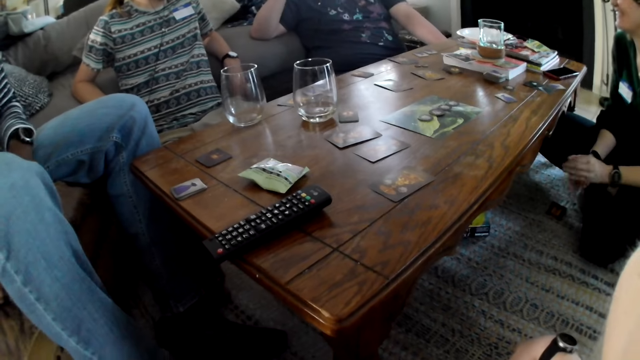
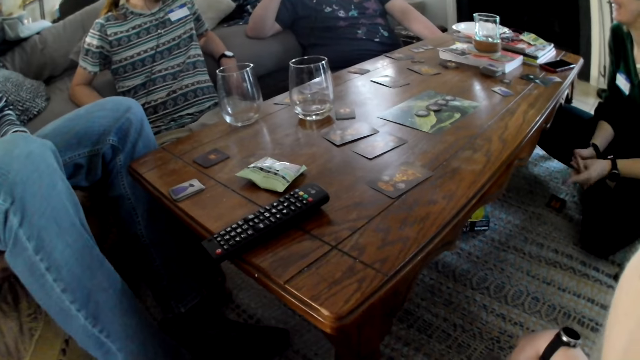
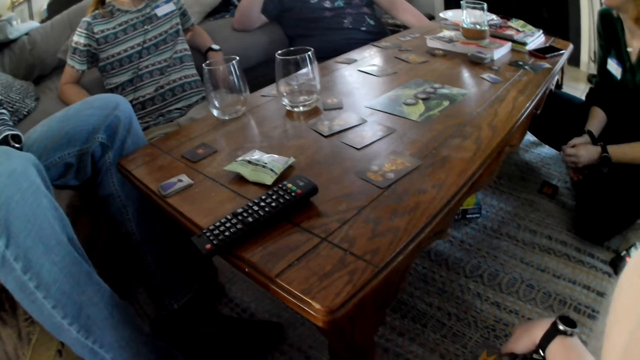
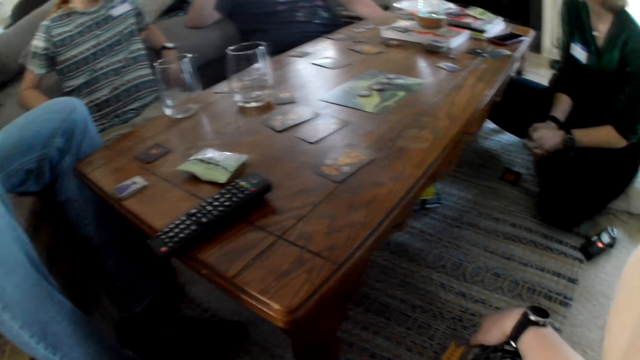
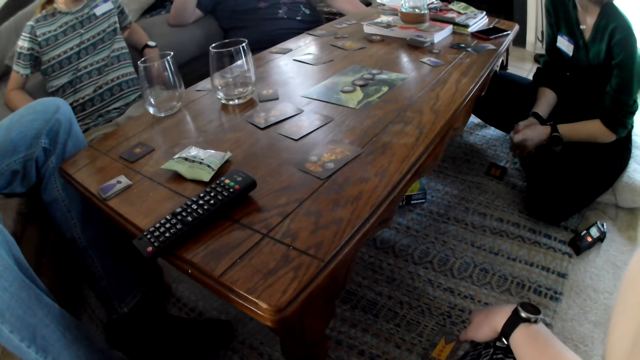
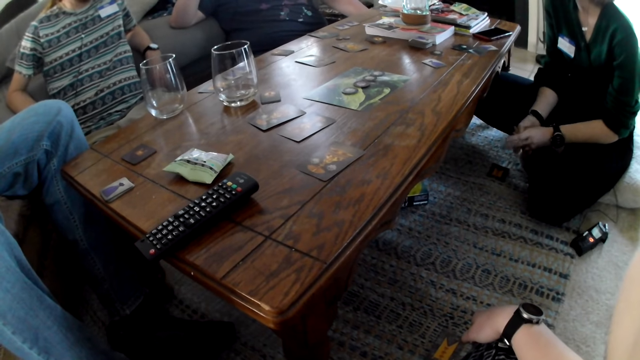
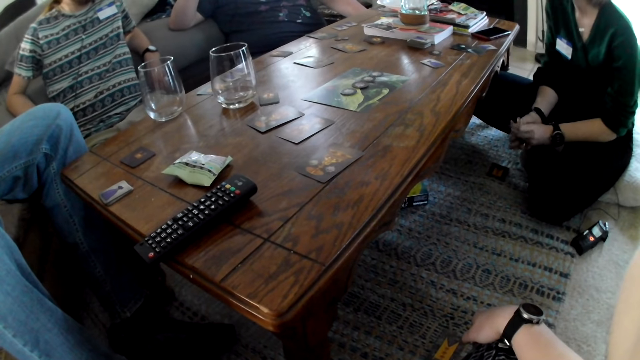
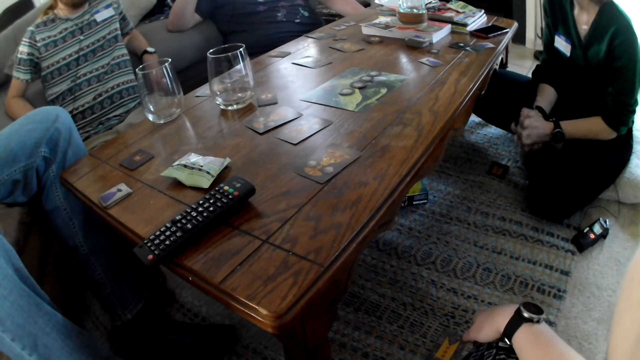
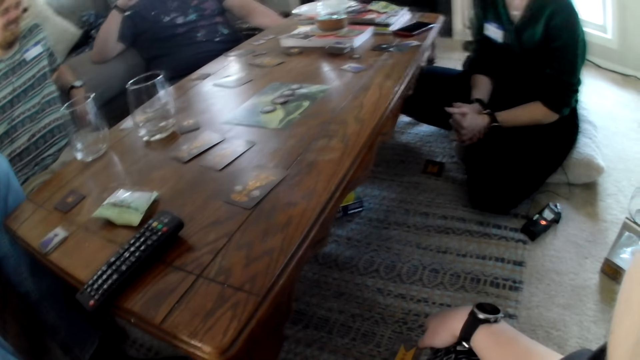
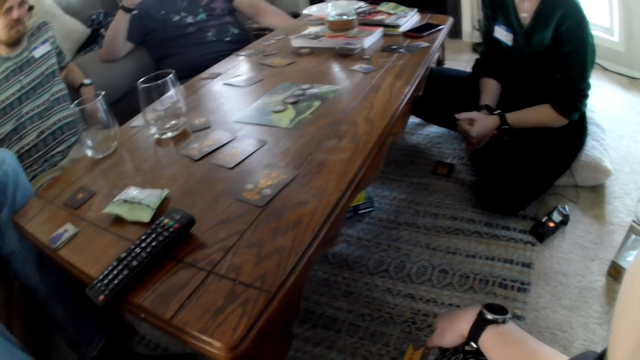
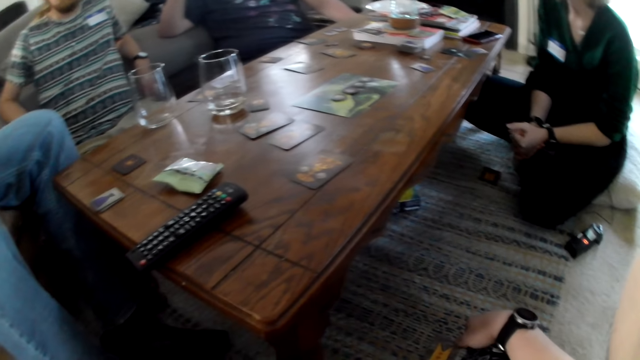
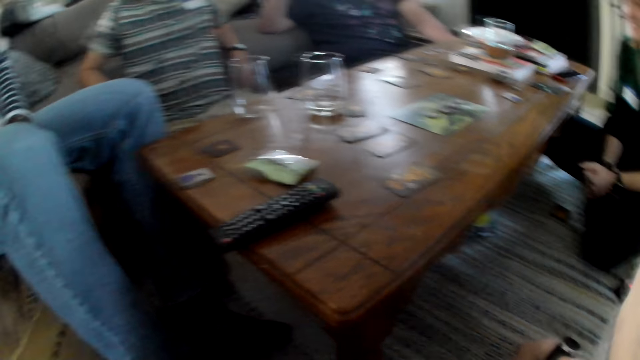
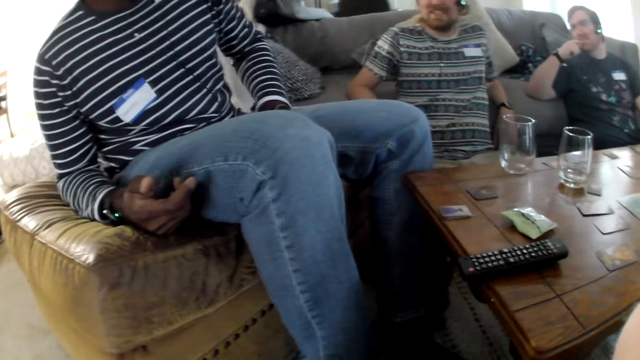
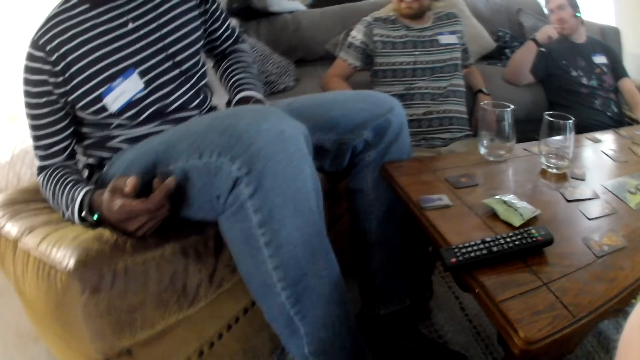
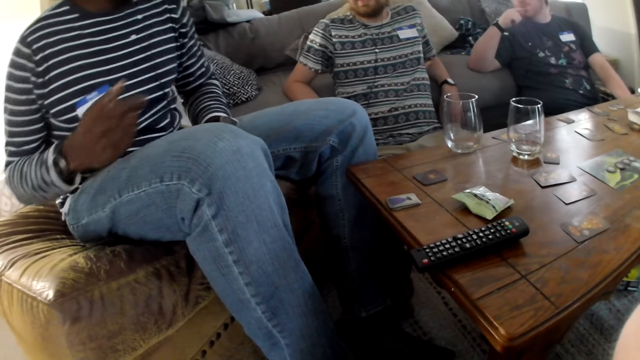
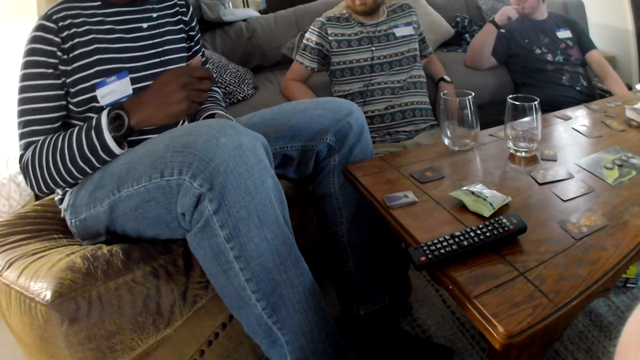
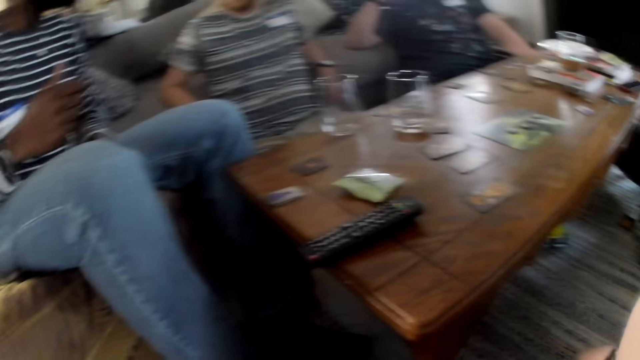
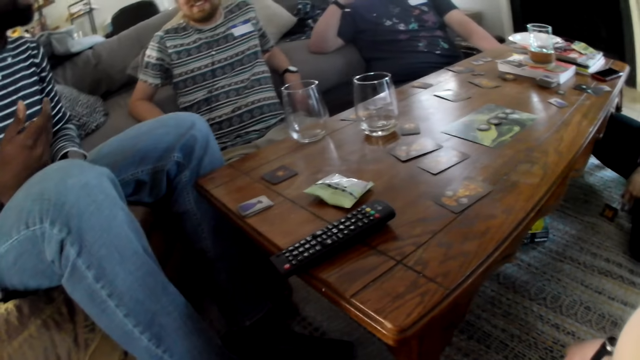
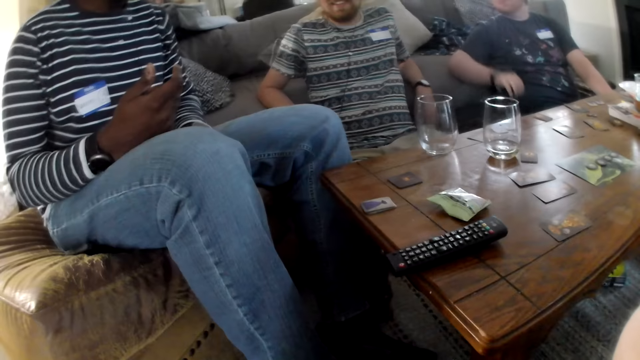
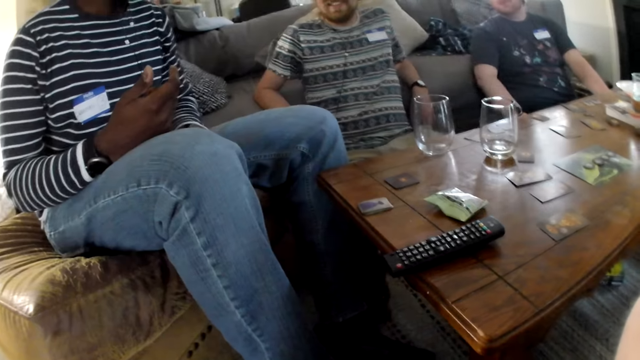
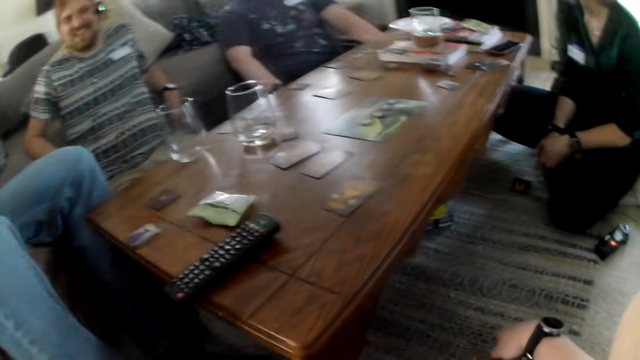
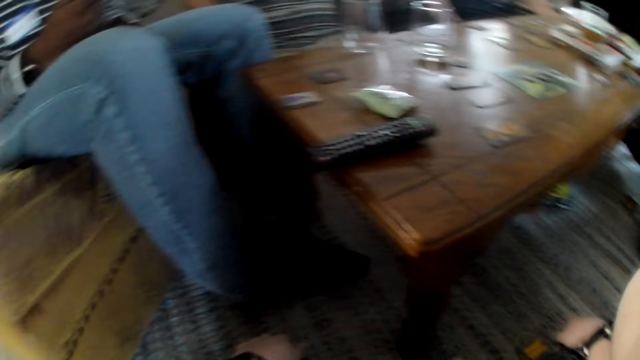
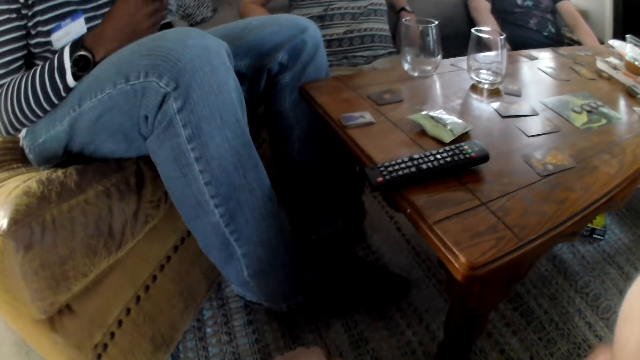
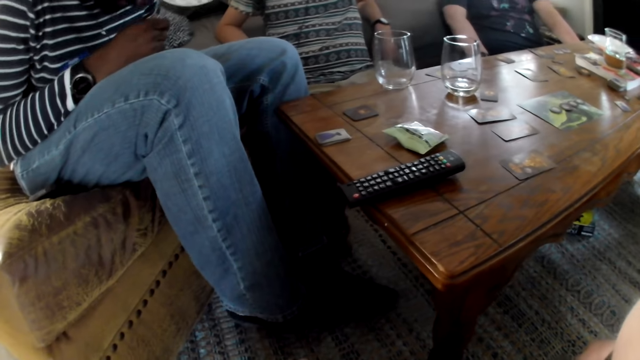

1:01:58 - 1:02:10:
The camera wearer looks around.

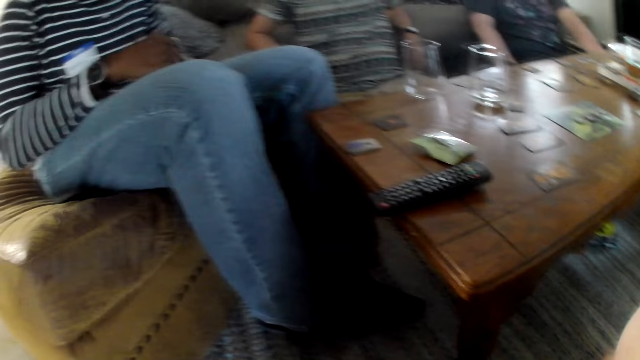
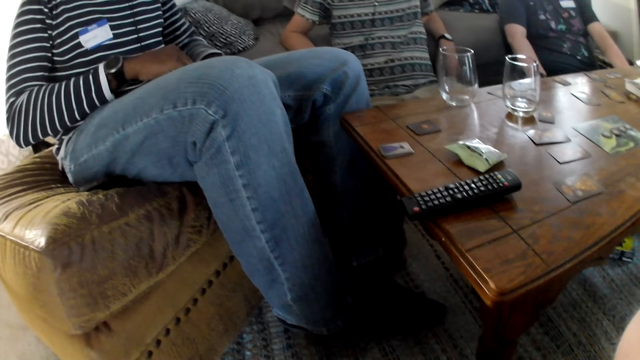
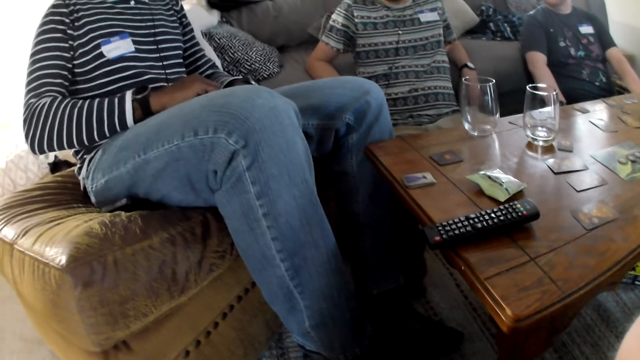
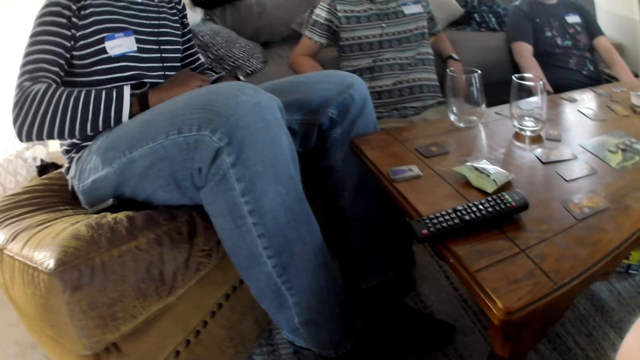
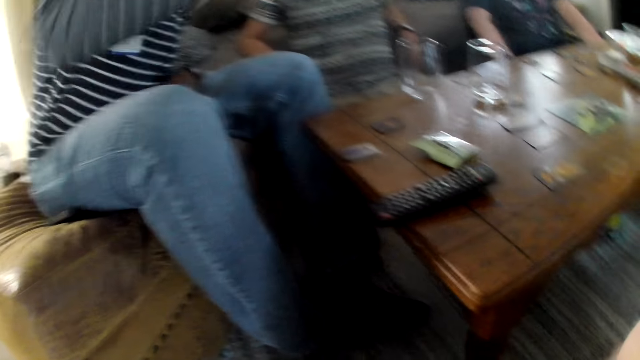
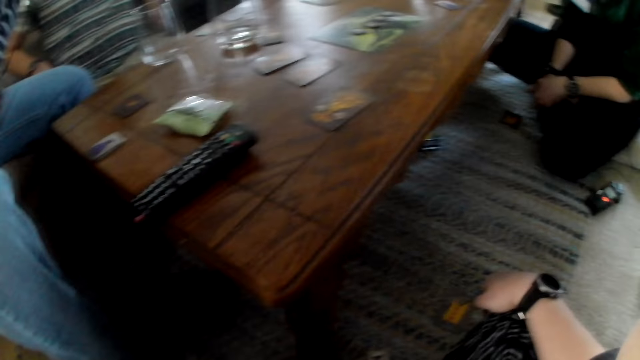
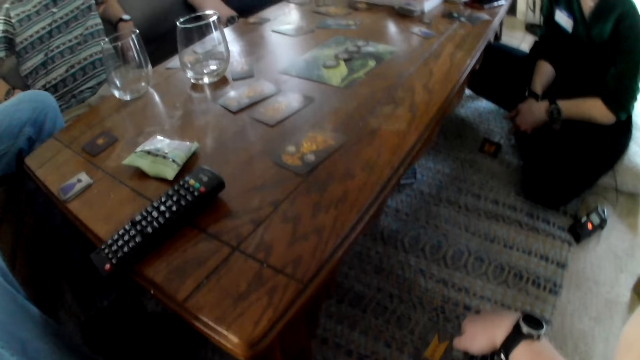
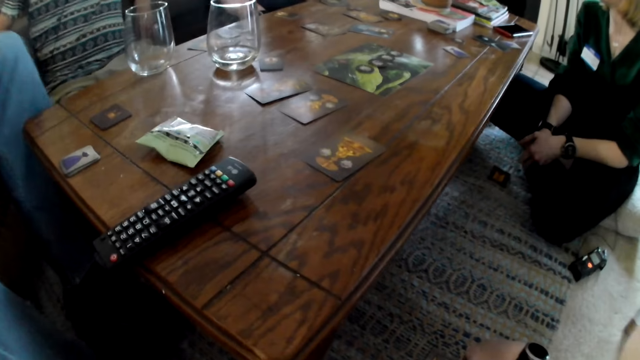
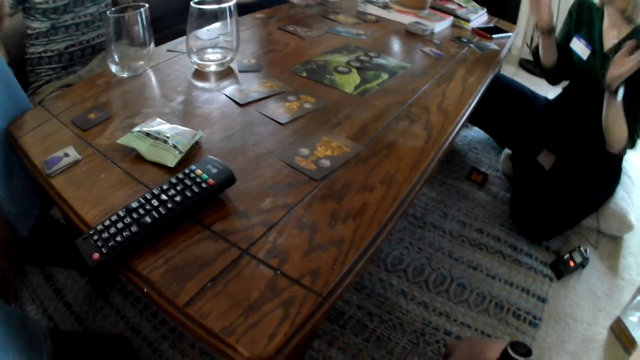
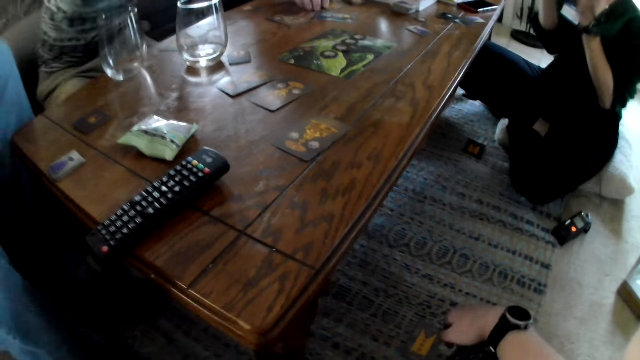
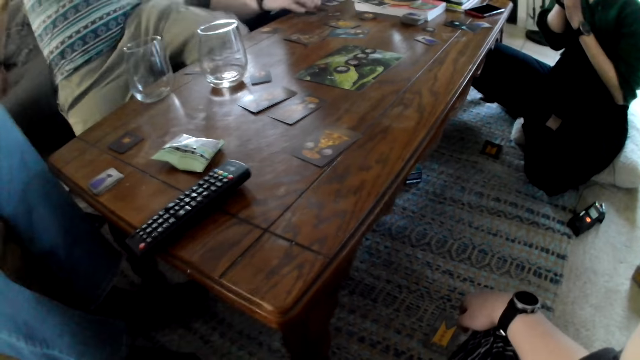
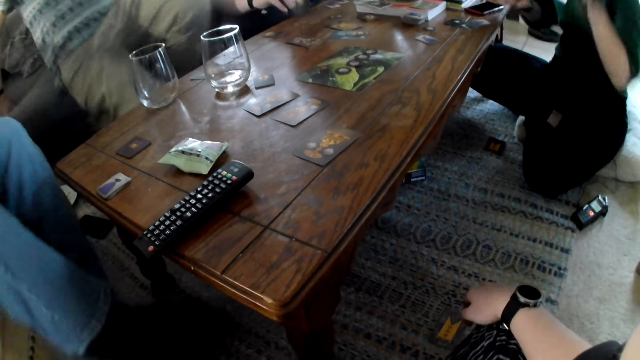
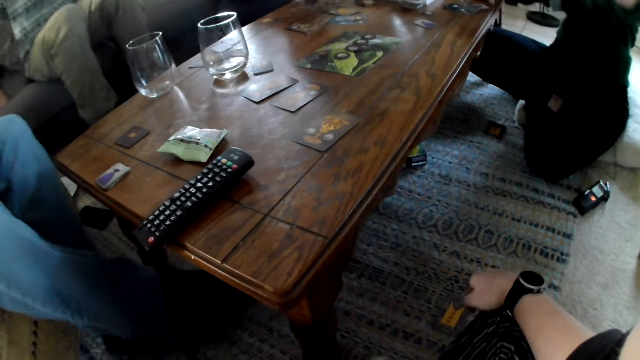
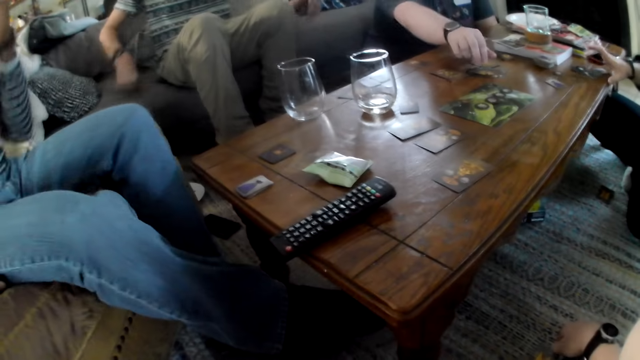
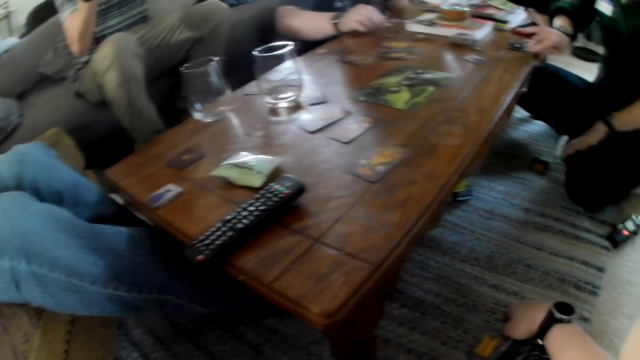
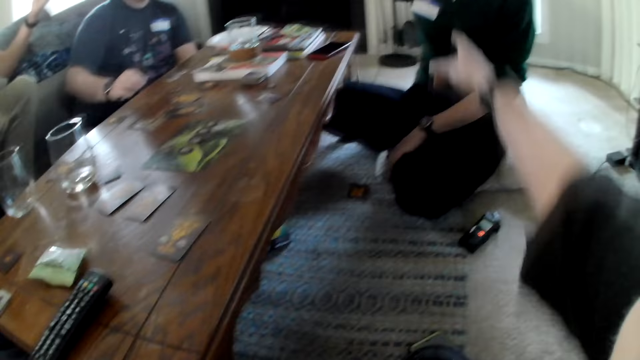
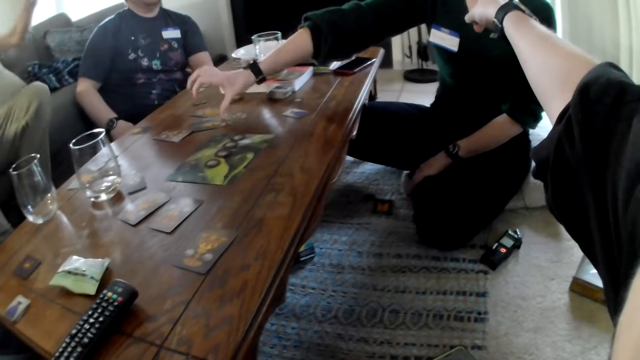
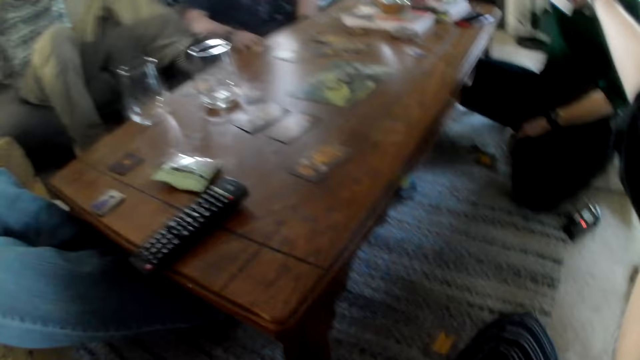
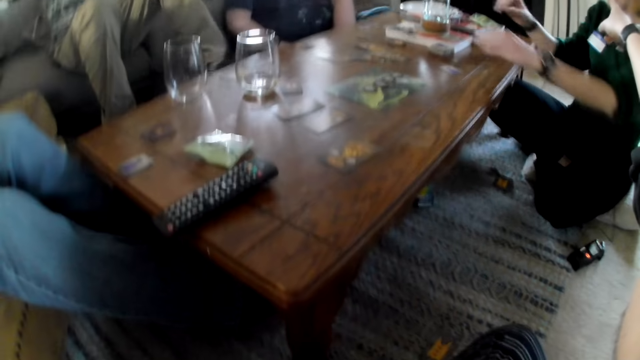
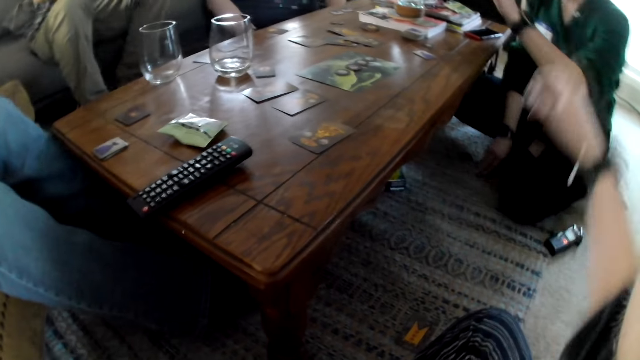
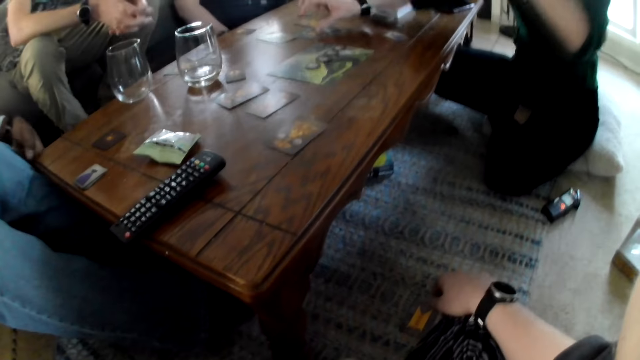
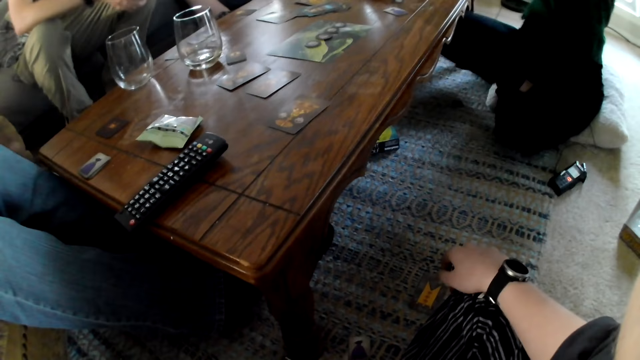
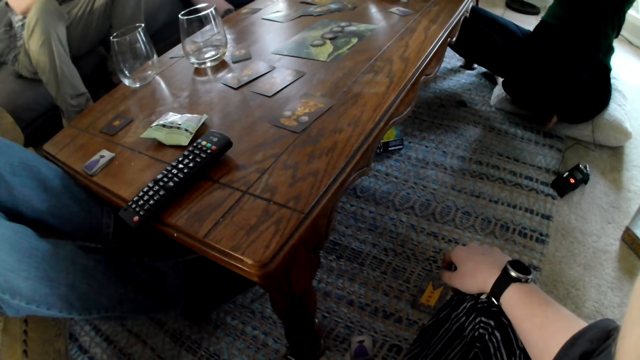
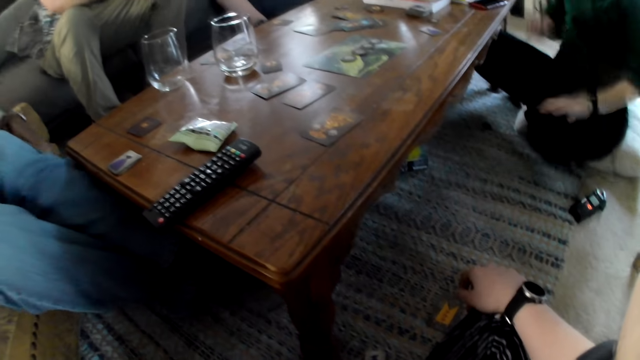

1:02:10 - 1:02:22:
A man picks a card from the table with his right hand and places the card on the cards with his right hand. A woman picks a card from the table with her right hand. The camera wearer points her right hand at the woman. The woman drops the card on the cards with her right hand. The woman picks the card from the rug with her right hand and drops the card on the cards with her right hand.
